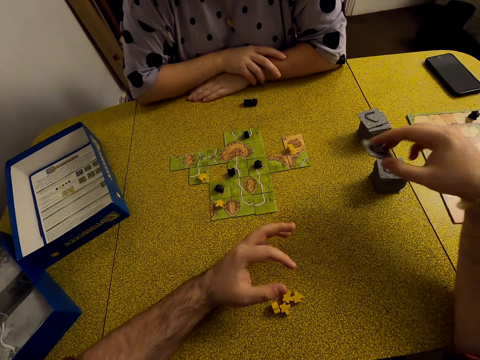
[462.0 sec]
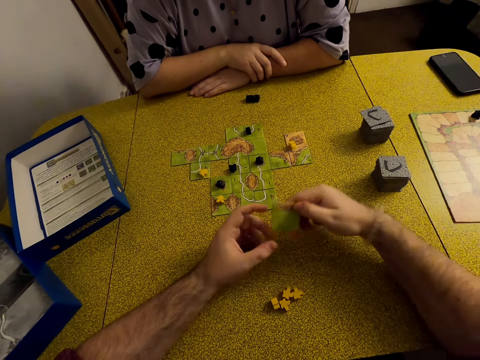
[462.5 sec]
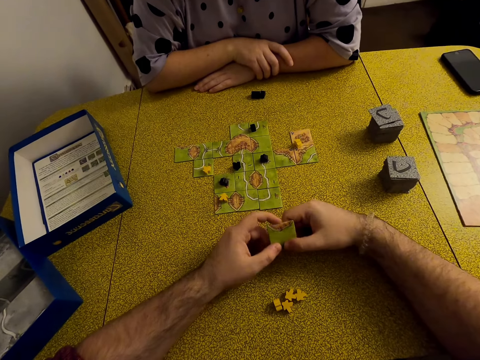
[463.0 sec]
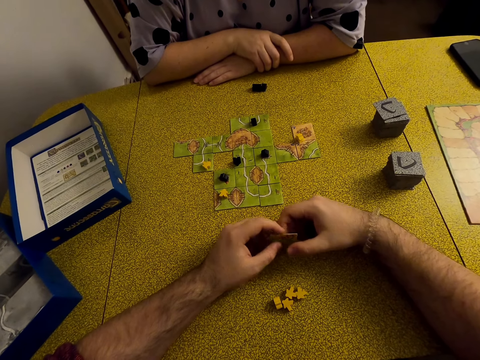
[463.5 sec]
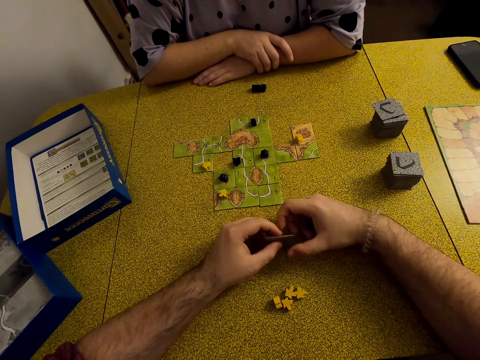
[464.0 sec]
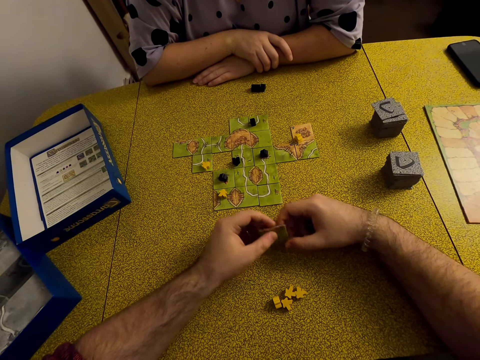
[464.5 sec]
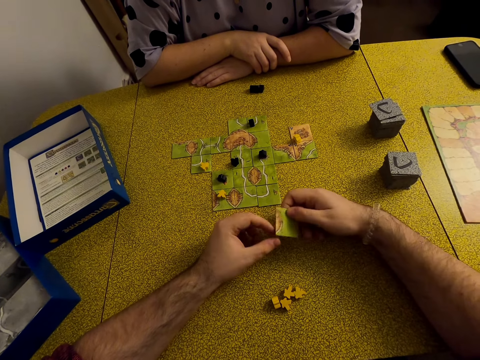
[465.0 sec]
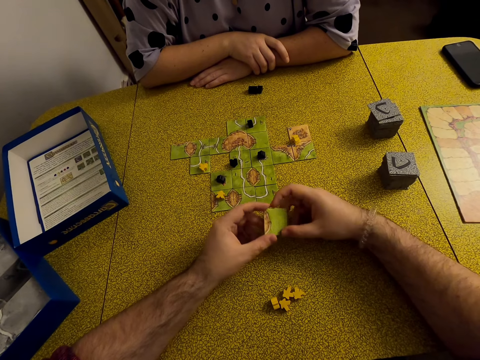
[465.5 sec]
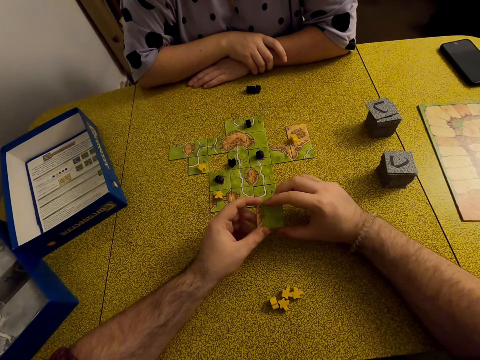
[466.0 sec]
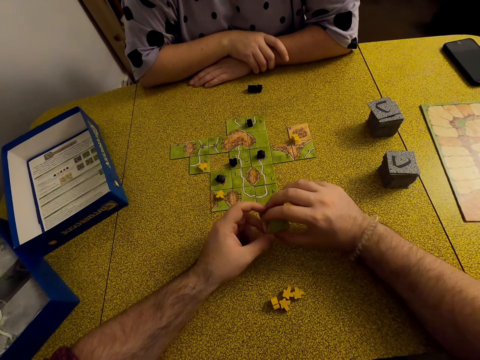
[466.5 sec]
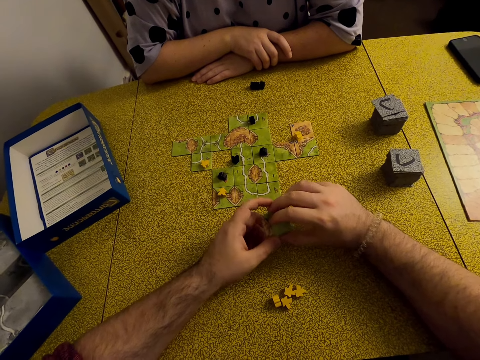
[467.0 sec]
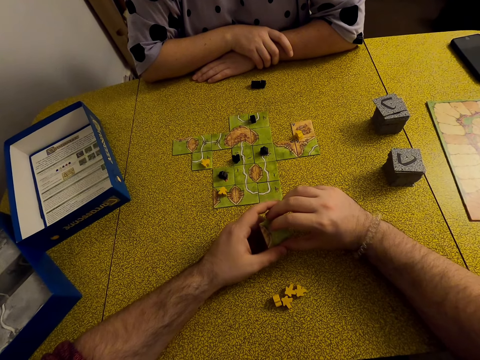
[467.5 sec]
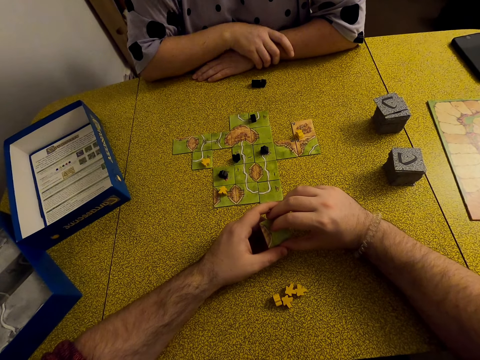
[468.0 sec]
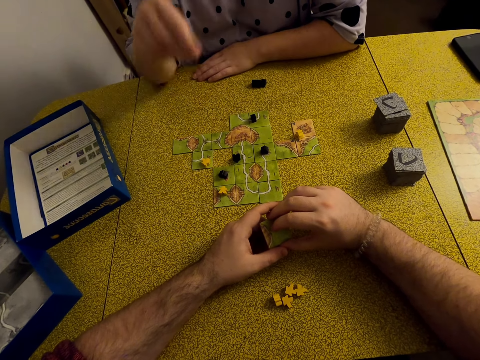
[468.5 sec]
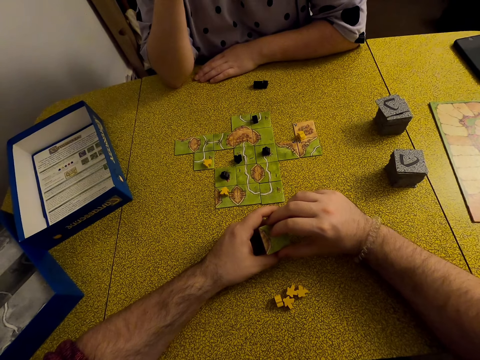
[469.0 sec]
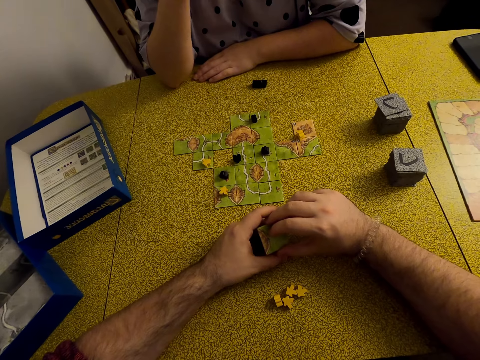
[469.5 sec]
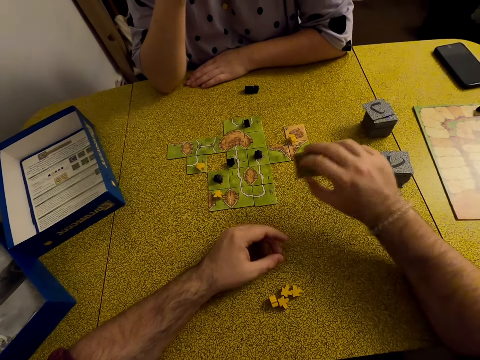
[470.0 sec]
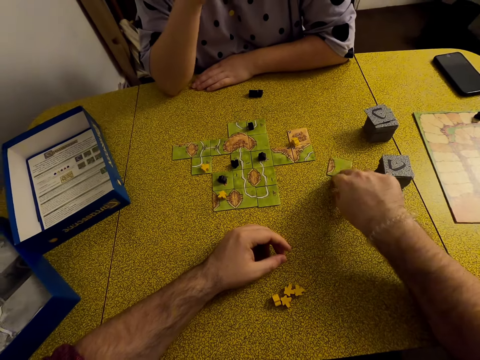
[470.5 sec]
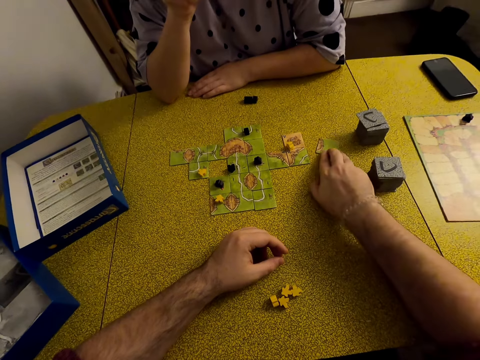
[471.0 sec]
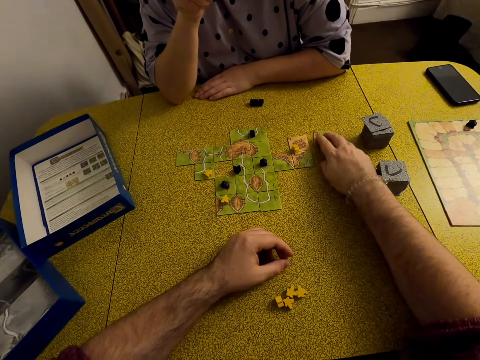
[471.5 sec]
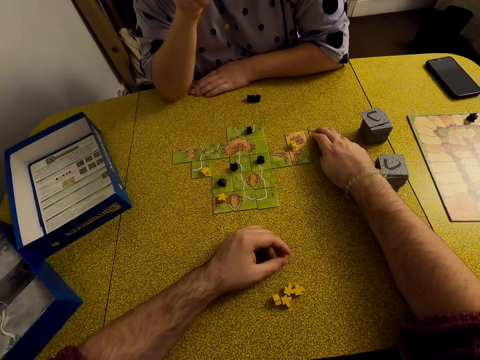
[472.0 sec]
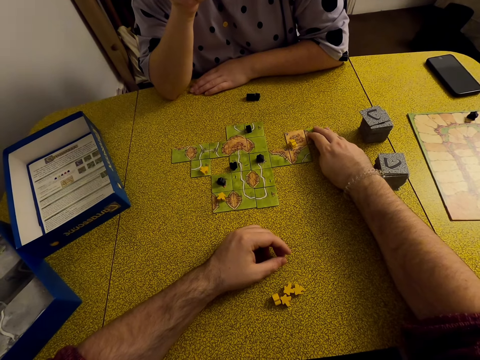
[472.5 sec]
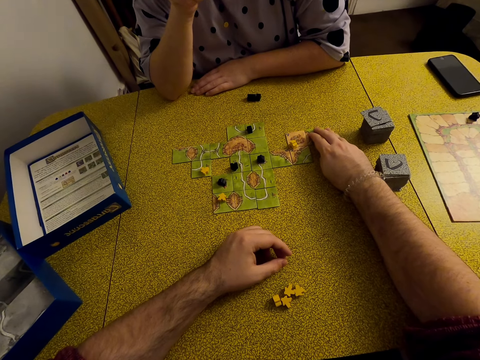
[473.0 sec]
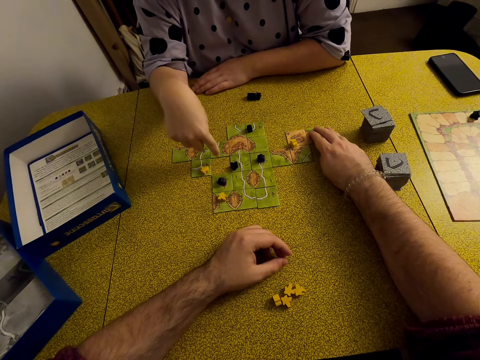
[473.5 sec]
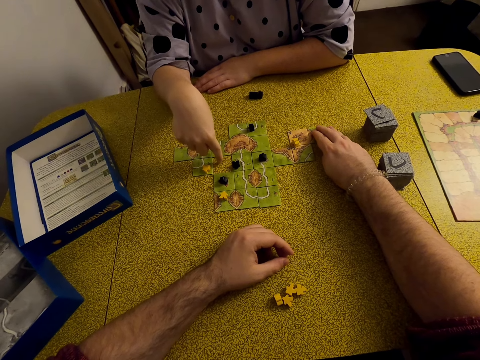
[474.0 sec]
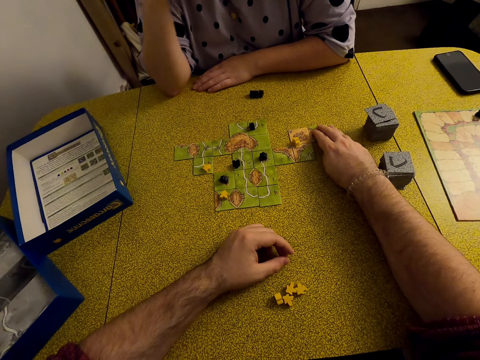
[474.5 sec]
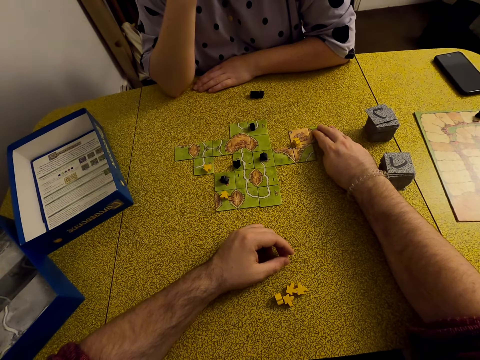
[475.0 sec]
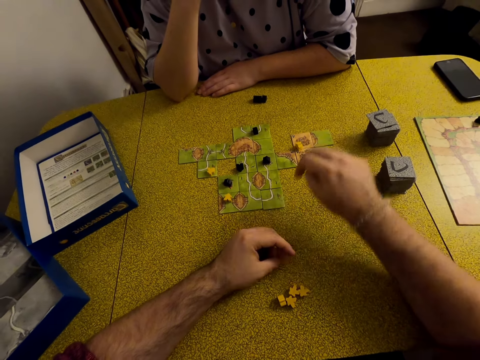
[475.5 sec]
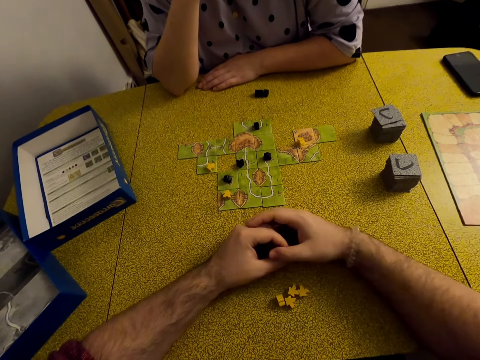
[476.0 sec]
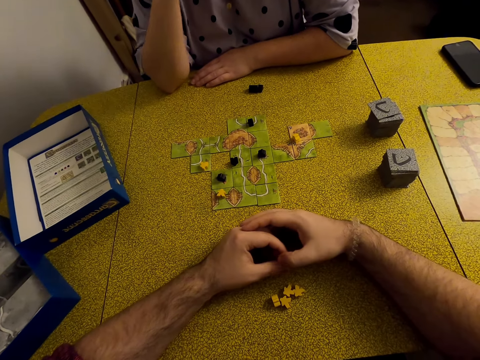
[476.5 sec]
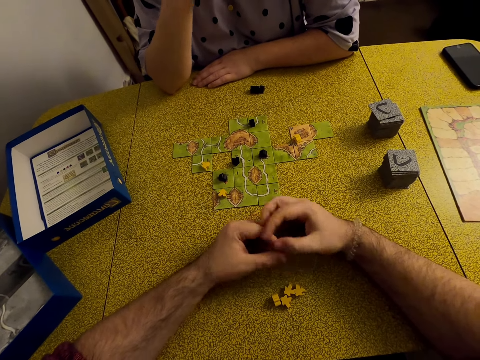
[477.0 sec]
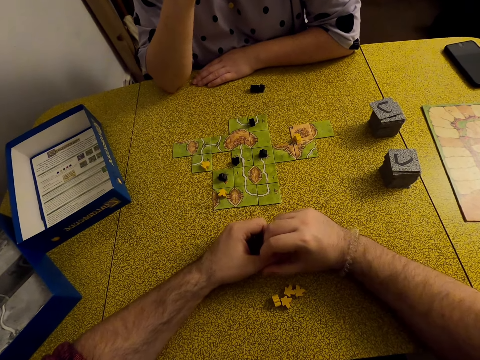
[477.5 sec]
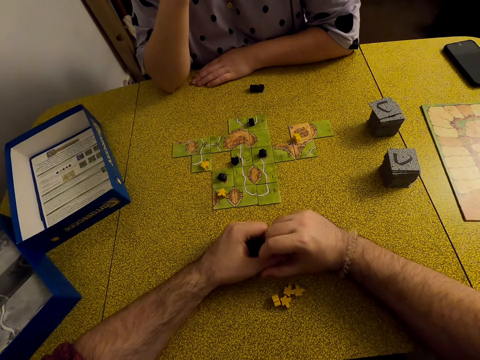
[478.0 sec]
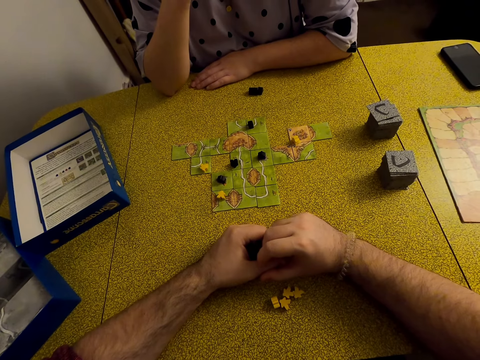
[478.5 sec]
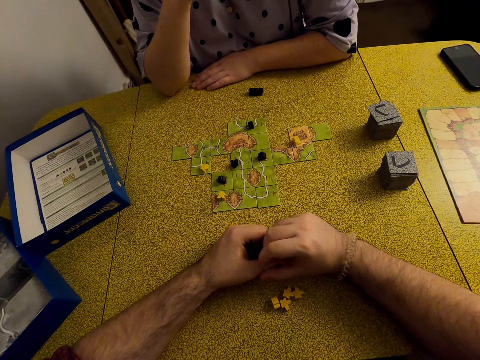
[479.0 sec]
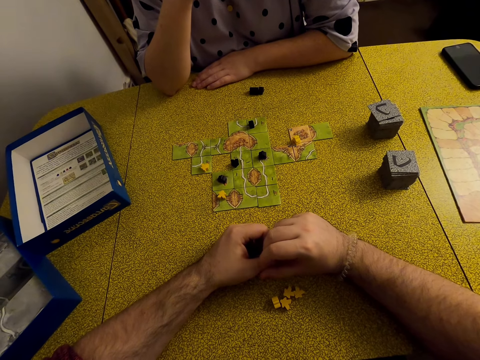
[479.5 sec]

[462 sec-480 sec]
The camera wearer holds a tile. They play Carcassonne board game with the tile. They put the card on the table. They interact with a lady.

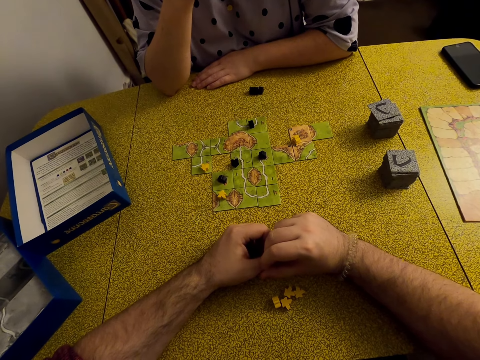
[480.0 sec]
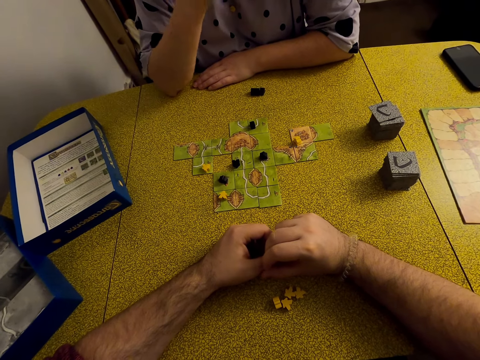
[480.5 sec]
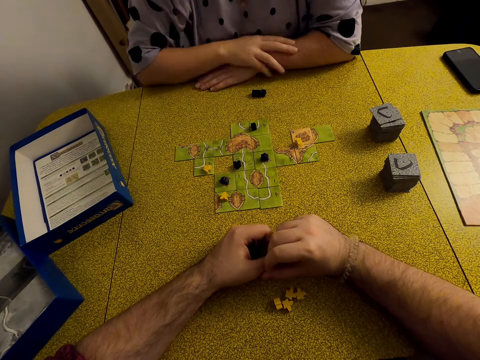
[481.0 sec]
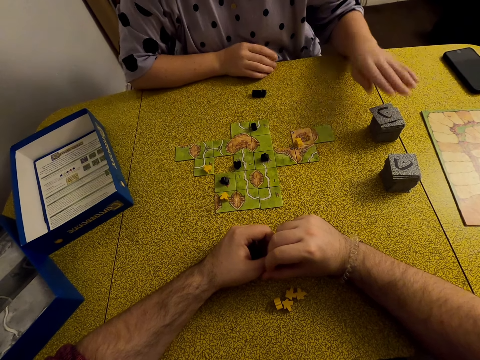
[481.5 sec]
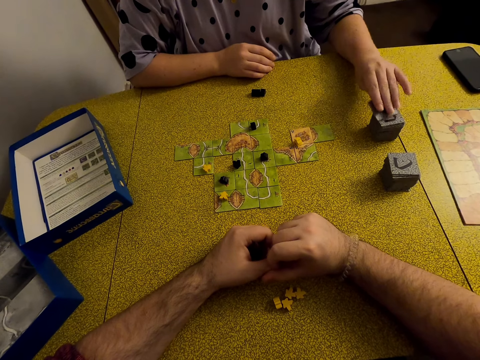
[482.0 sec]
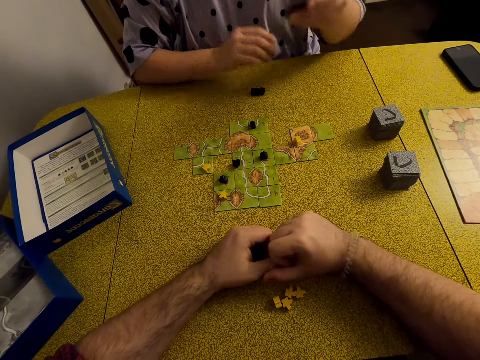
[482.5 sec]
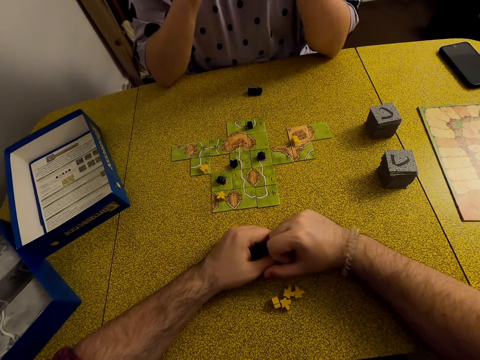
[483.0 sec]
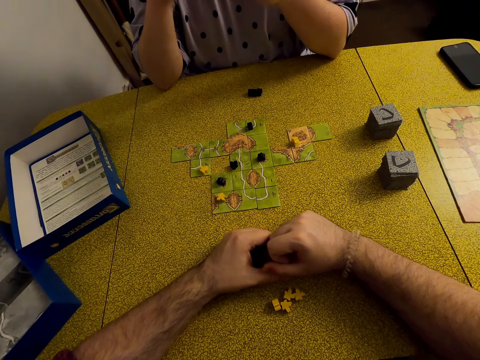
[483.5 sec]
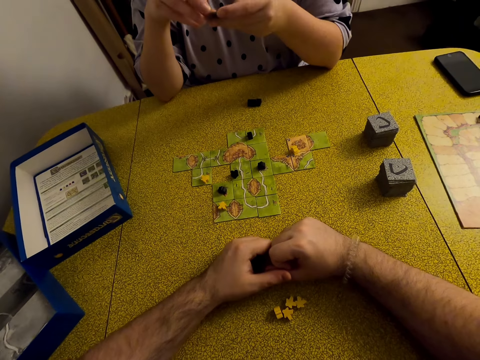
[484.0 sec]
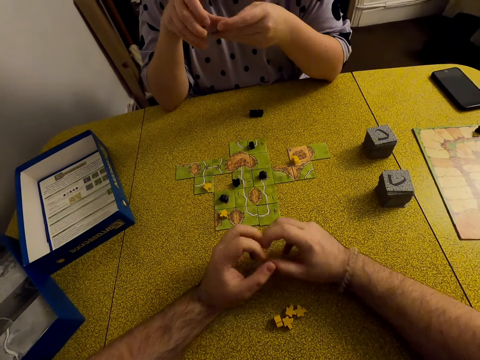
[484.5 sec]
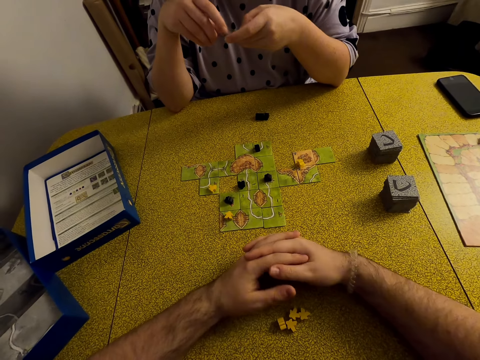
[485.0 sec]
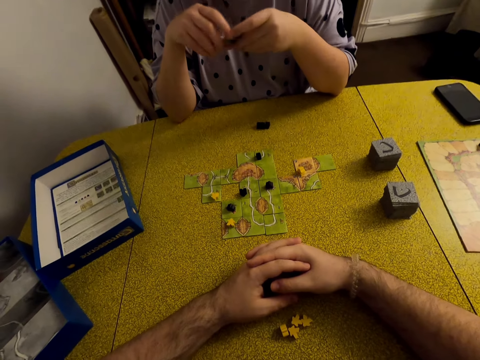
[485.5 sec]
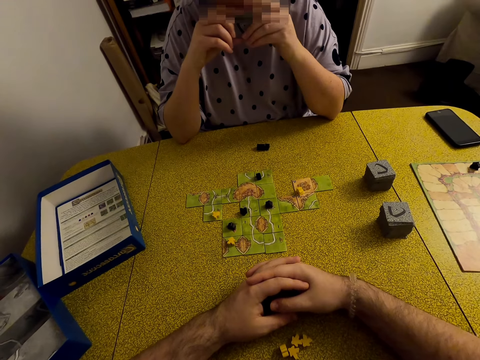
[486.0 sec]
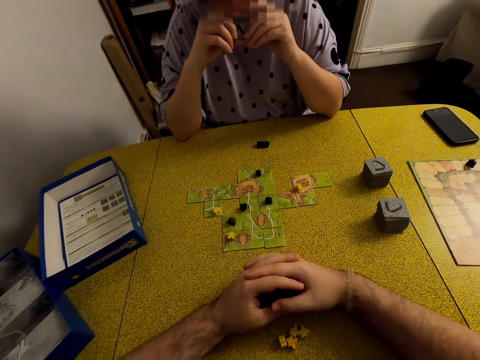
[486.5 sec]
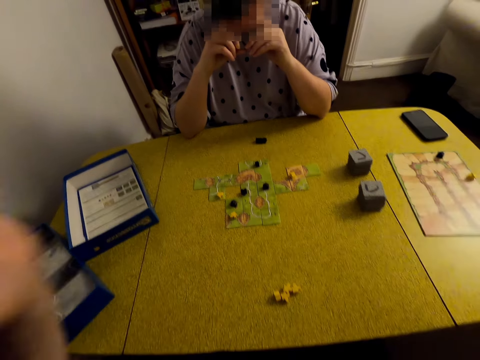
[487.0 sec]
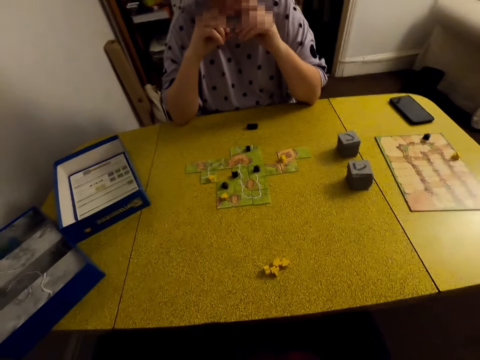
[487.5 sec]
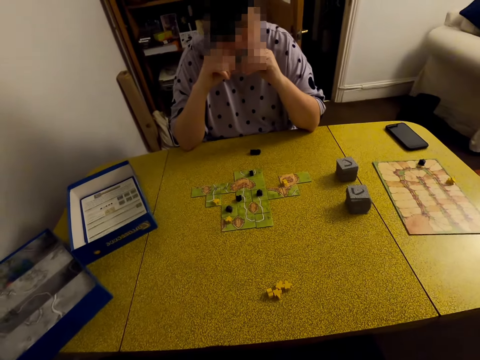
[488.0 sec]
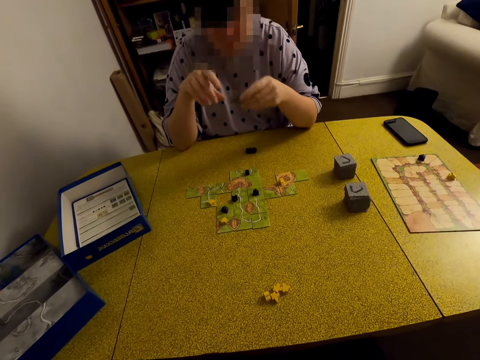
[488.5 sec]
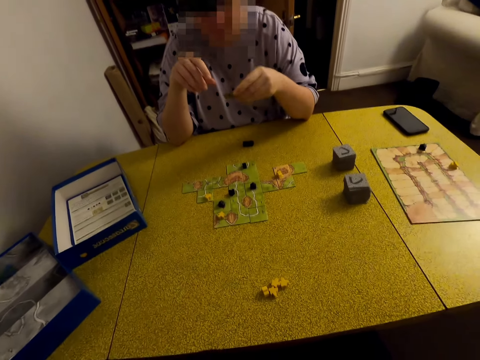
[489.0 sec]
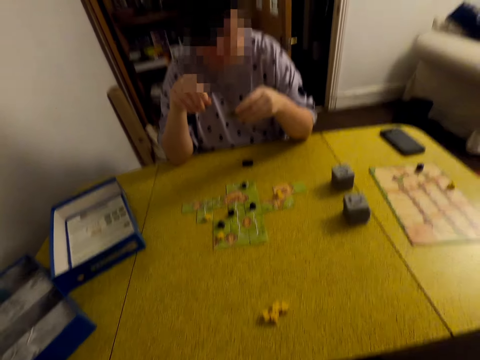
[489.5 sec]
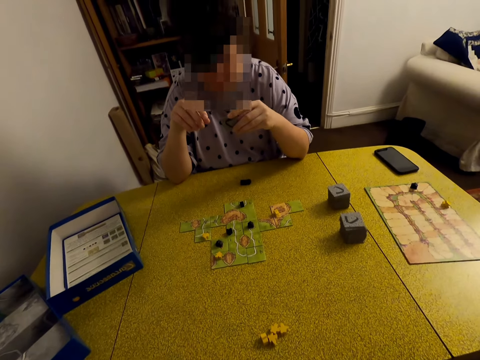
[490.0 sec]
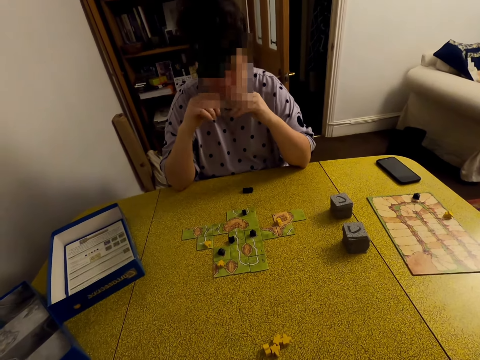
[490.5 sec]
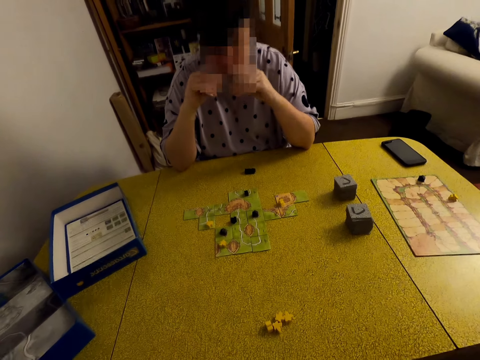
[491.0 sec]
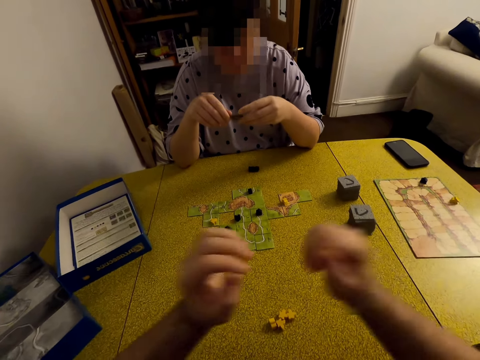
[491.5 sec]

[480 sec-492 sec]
A lady picks up a tile or card. The lady holds the card. The camera wearer adjusts the camera.
